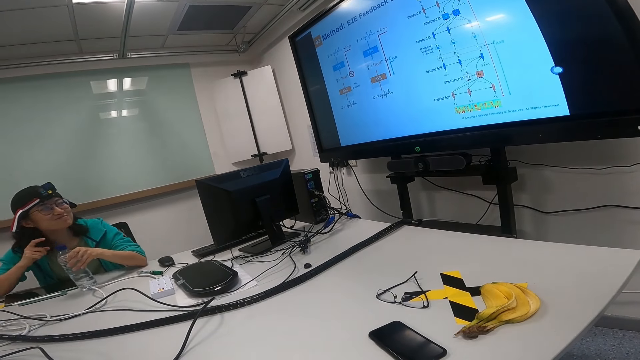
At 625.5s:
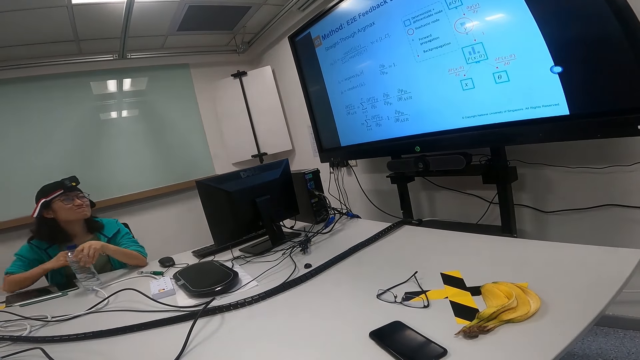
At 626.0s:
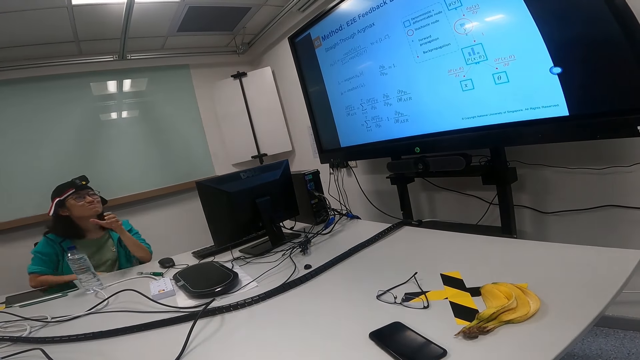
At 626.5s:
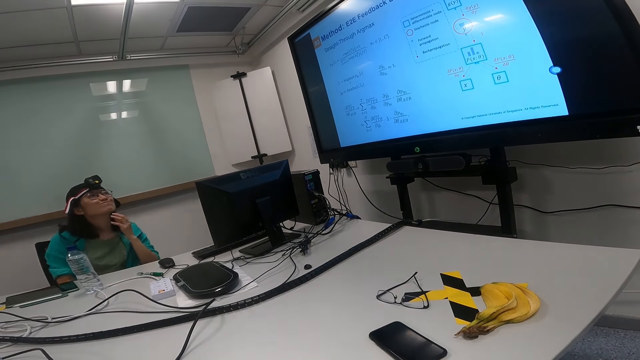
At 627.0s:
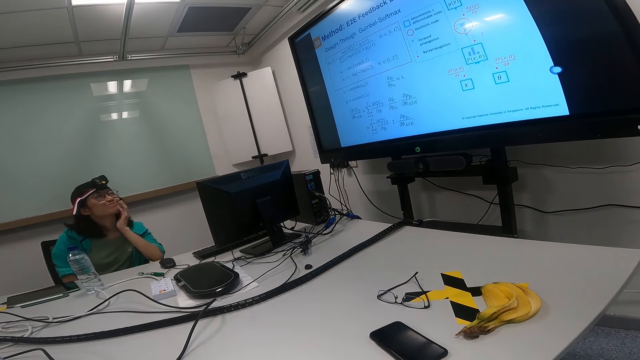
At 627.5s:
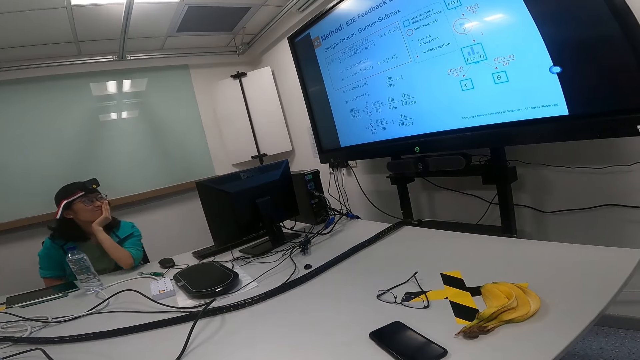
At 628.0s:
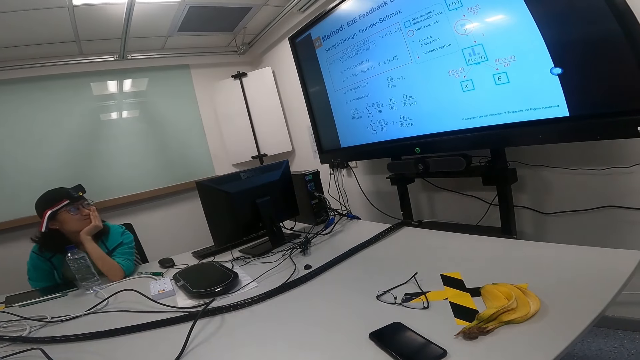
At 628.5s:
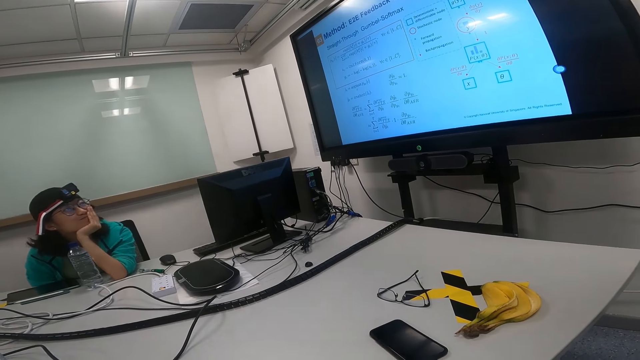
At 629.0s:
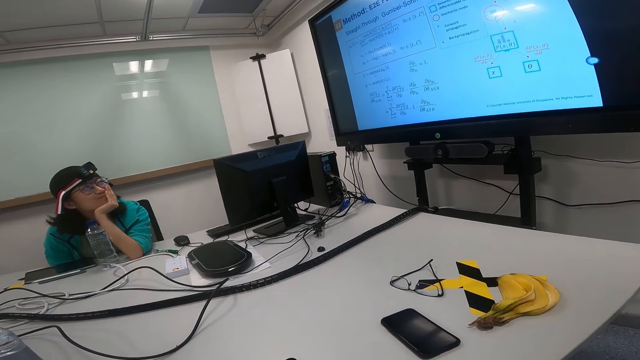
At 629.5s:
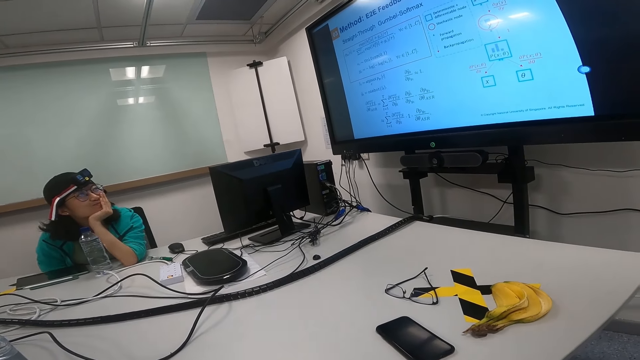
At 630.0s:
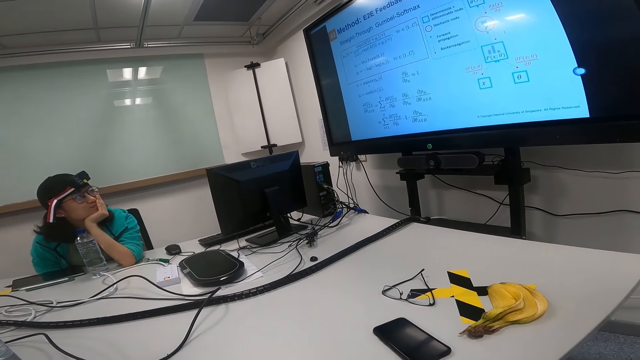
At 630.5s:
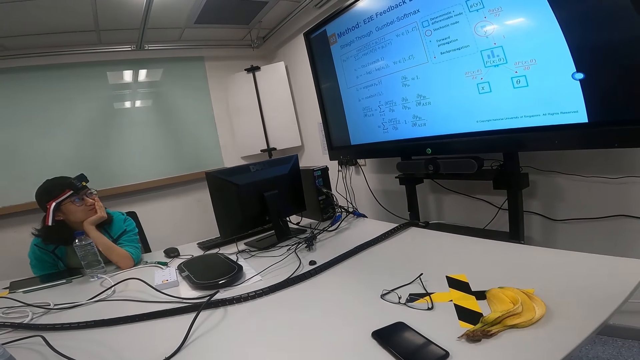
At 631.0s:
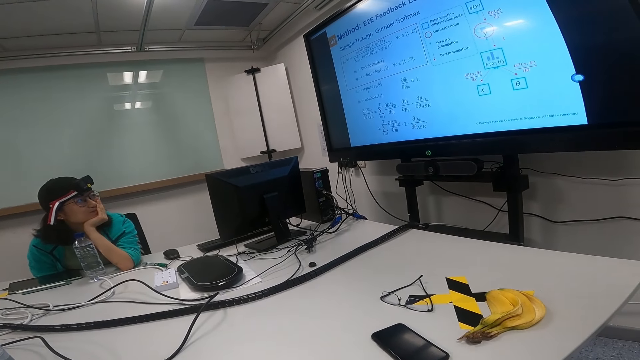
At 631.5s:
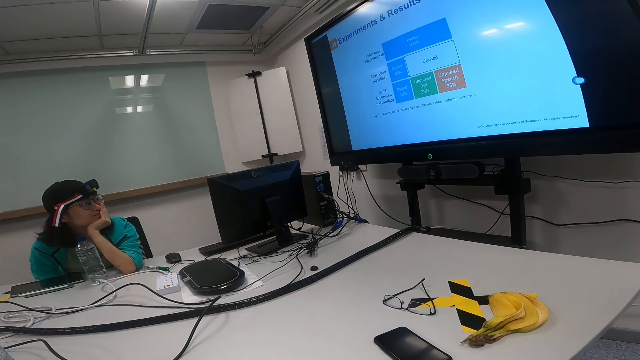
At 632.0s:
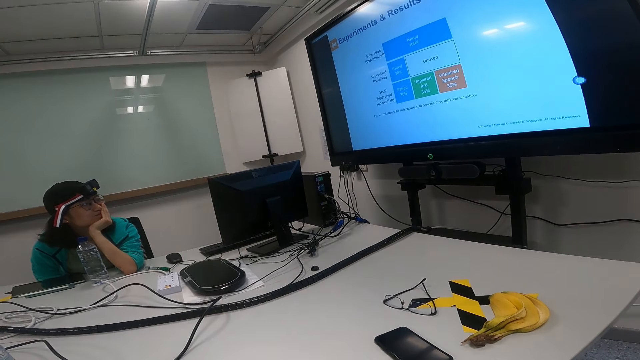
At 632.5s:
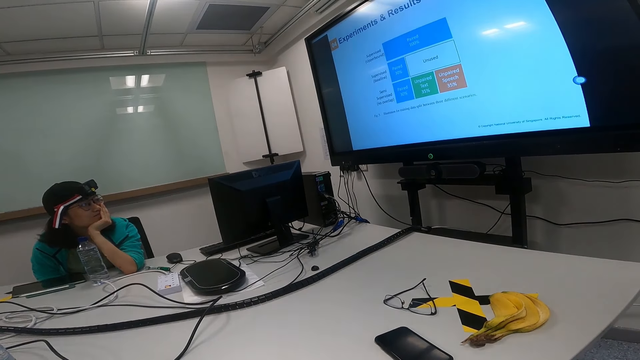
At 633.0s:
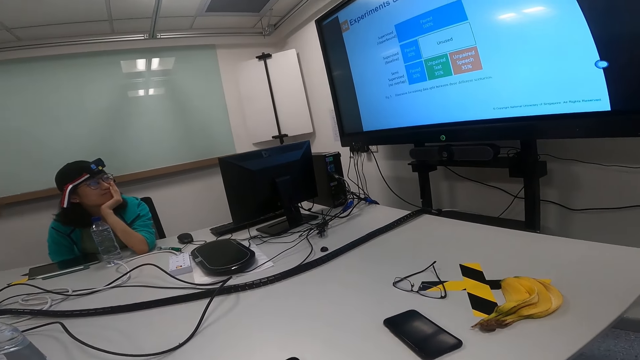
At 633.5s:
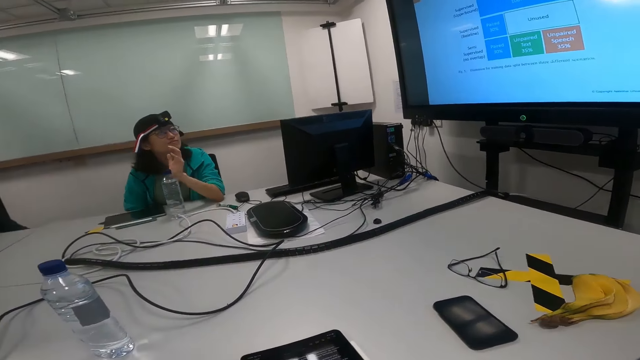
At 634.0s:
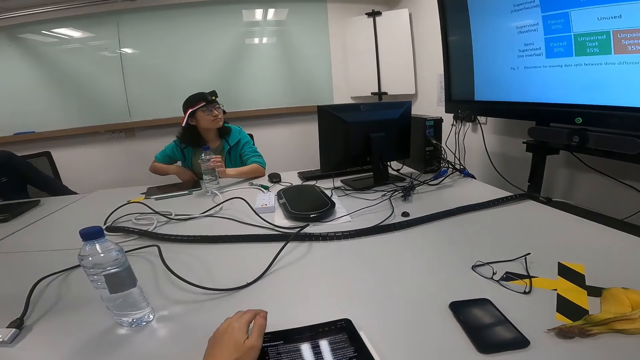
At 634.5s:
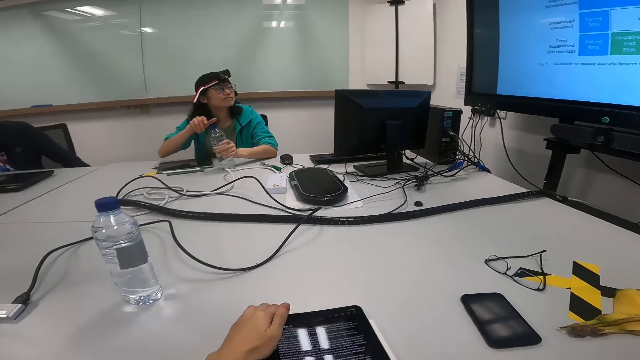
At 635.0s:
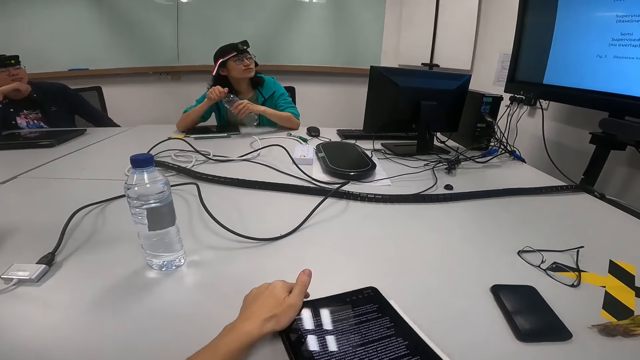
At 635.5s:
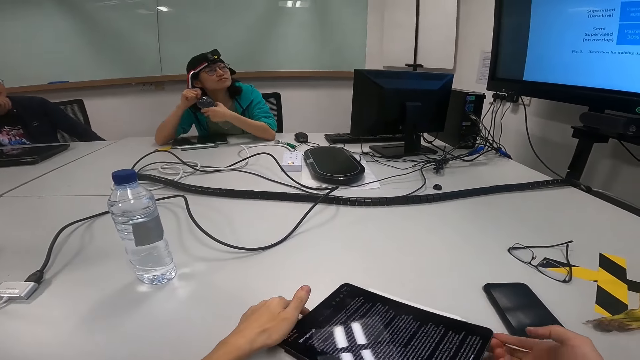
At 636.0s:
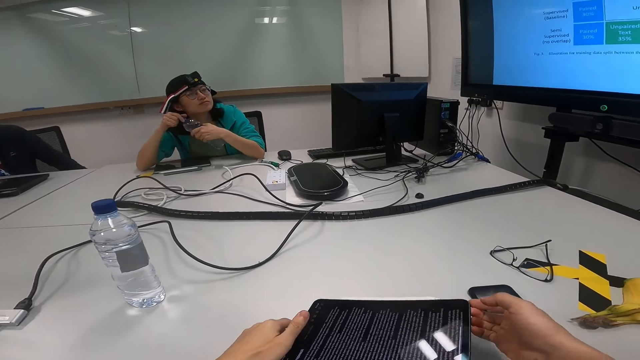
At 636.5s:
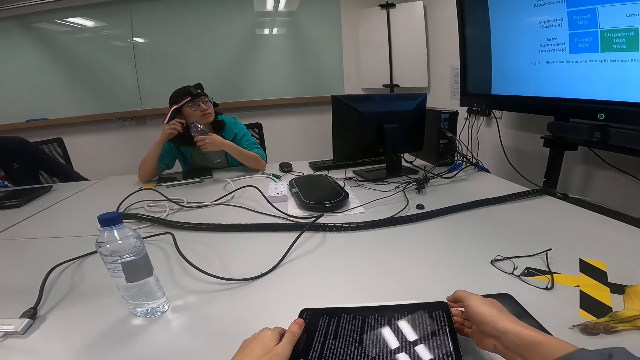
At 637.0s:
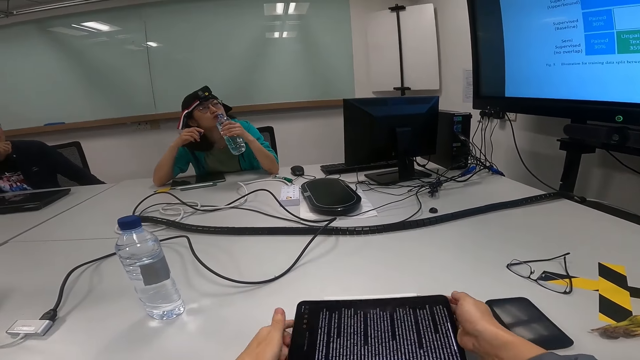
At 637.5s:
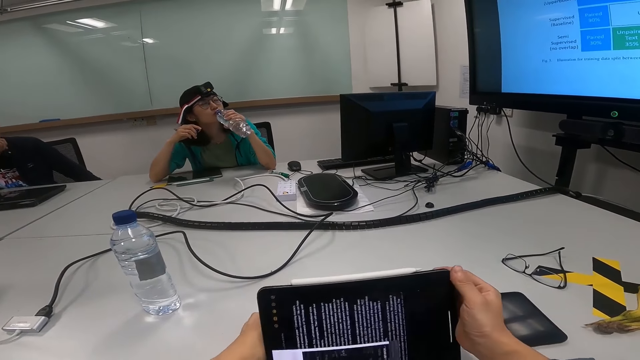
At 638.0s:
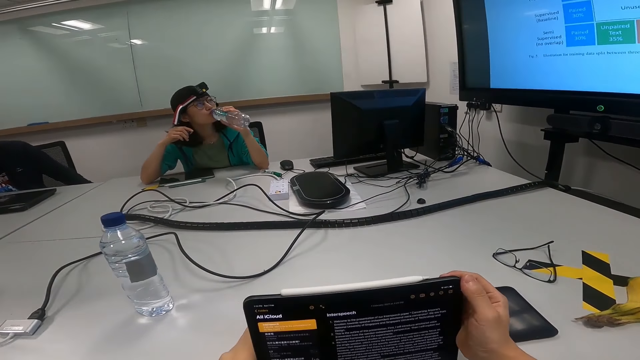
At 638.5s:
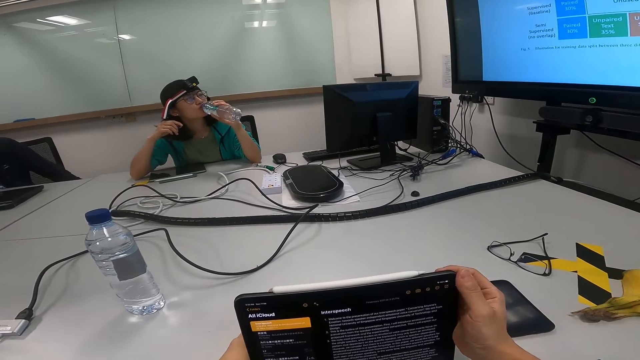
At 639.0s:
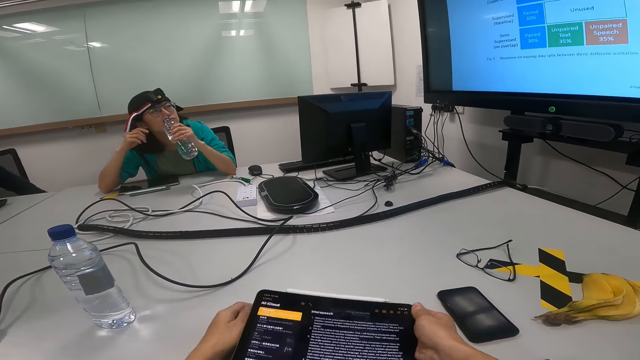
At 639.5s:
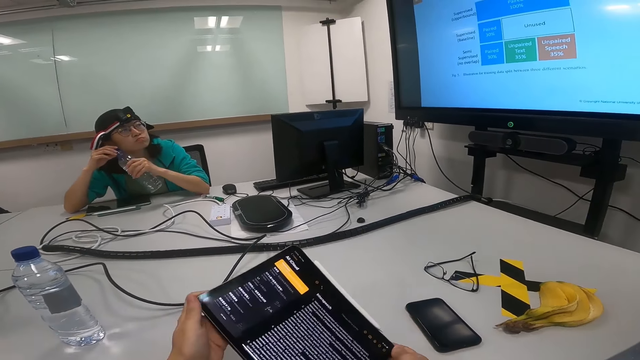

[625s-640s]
A woman drops the bottle and puts the bottle on the table. The woman puts the hand on the face and looks at the screen. The camera wearer looks at the screen. They touch the tablet and hold the tablet. The woman holds the bottle and opens the bottle. The camera wearer turns the tablet and holds the tablet. The woman drinks the water.

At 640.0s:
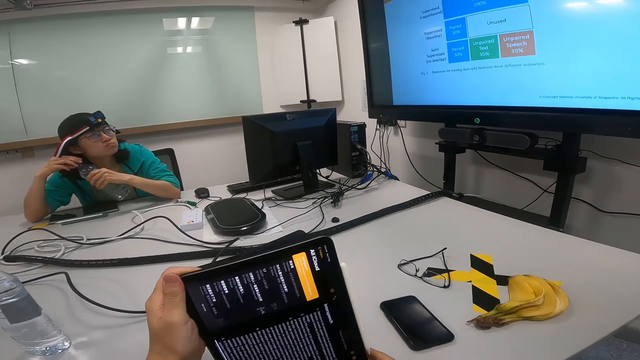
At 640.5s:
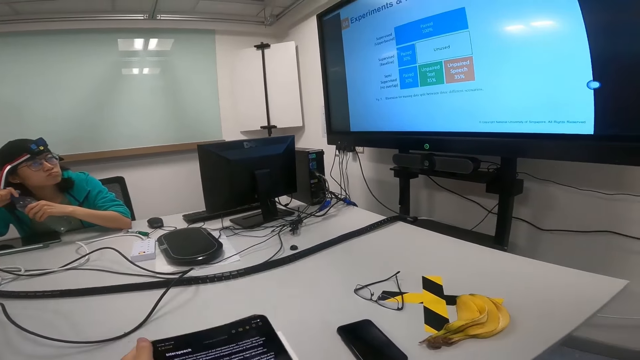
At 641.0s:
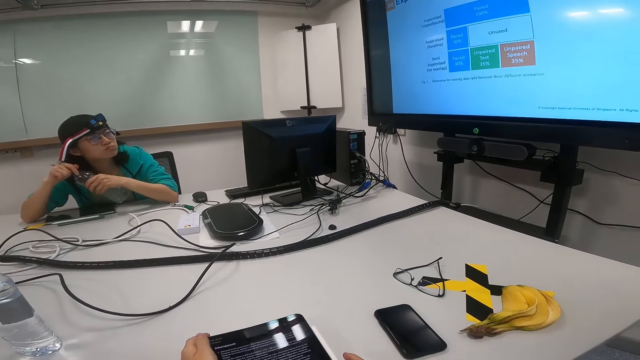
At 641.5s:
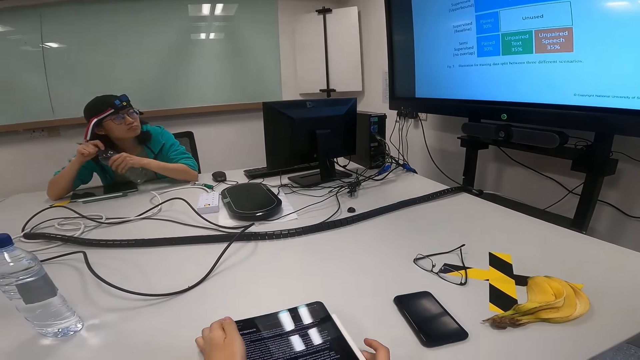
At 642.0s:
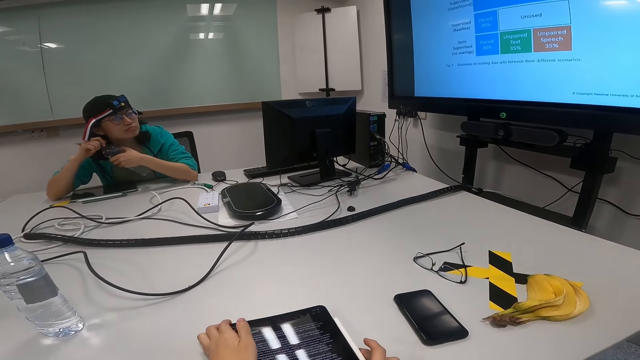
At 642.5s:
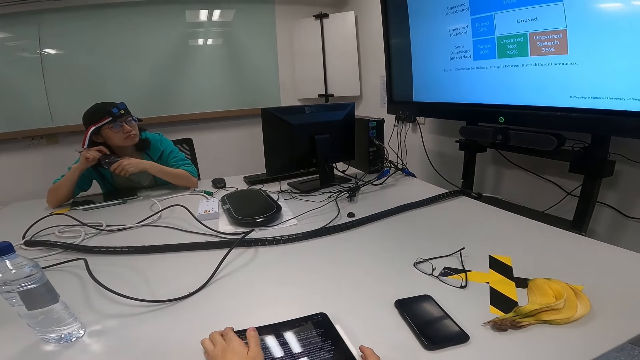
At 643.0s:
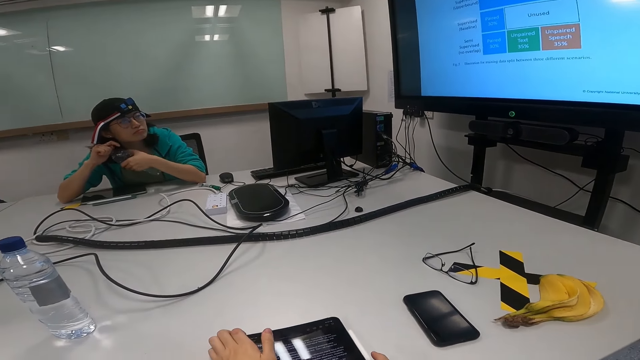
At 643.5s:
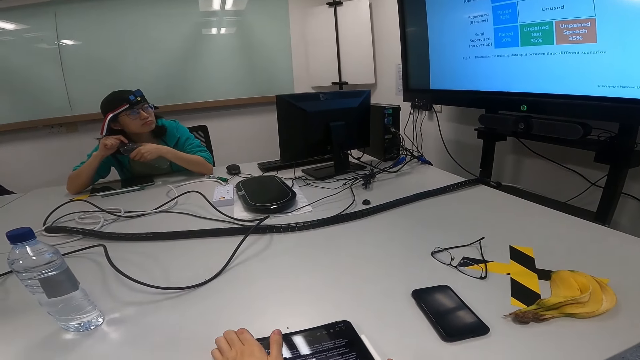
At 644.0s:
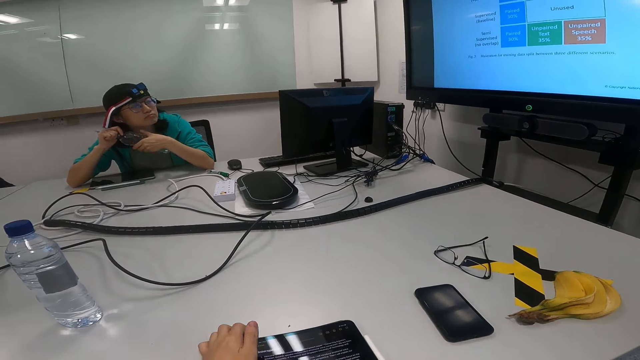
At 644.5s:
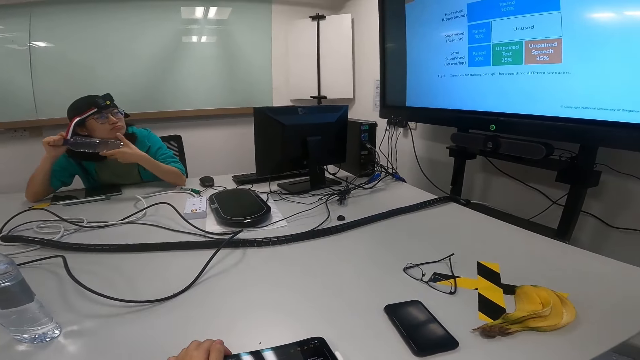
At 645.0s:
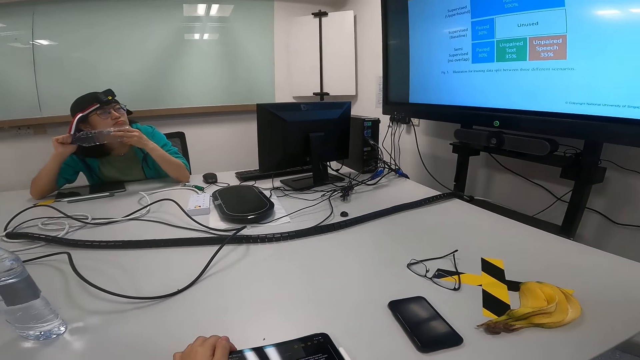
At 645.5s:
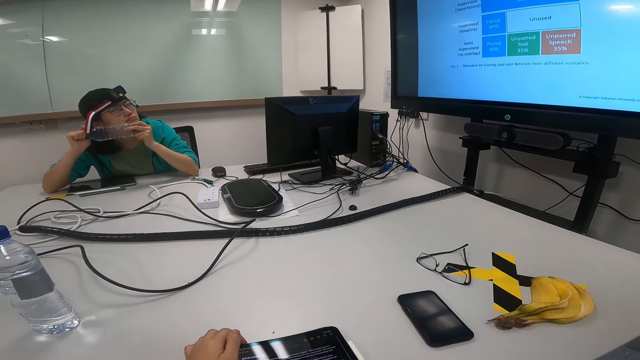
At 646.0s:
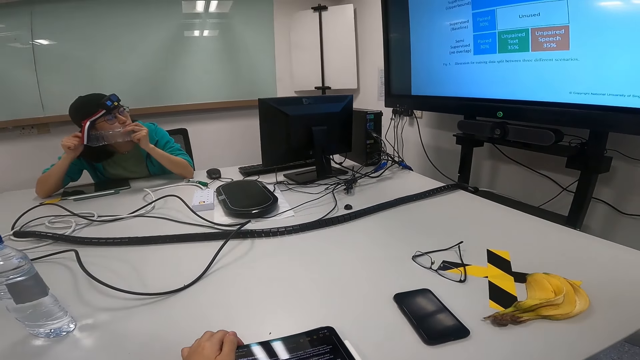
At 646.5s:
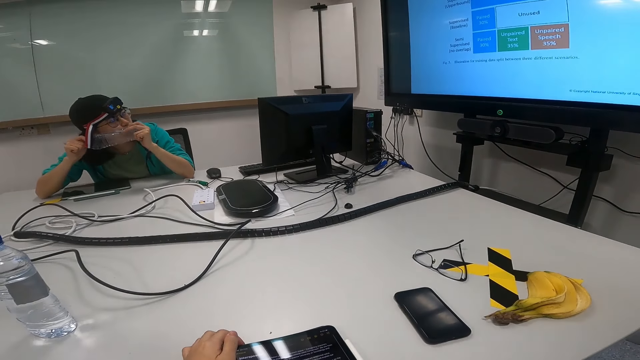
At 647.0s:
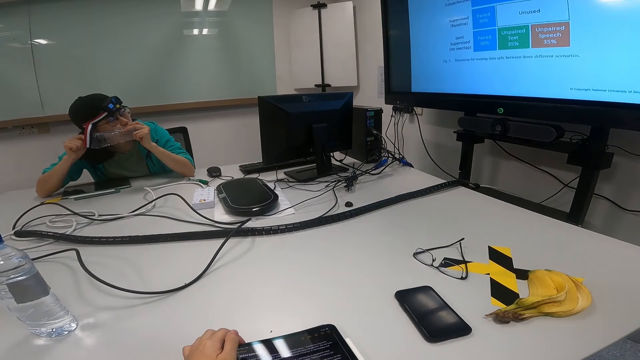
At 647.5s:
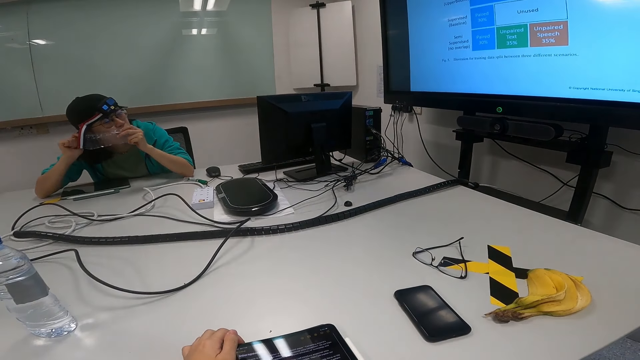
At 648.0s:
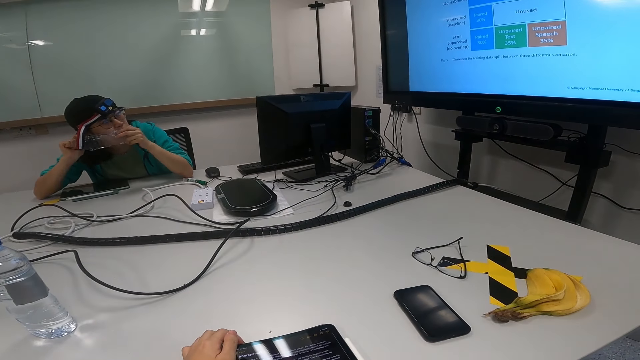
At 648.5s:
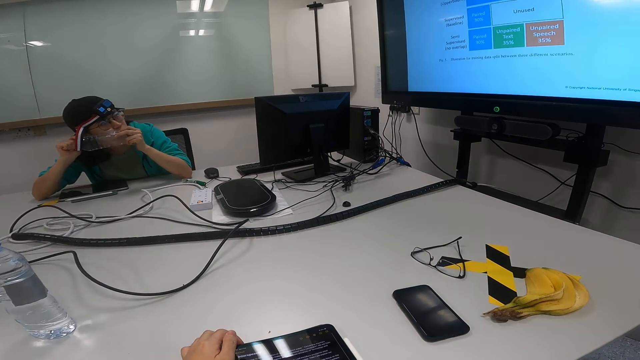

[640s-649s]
The camera wearer drops the tablet. A woman closes the bottle. The camera wearer puts the tablet on the table, reads on the tablet and explains the manual. The woman holds the water bottle and looks at the screen.
